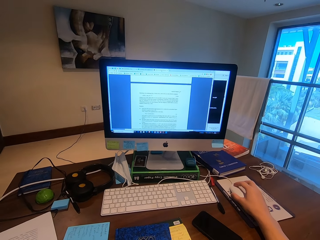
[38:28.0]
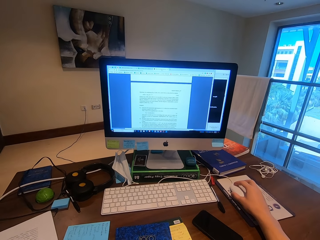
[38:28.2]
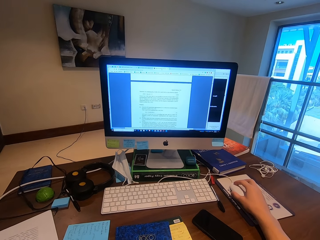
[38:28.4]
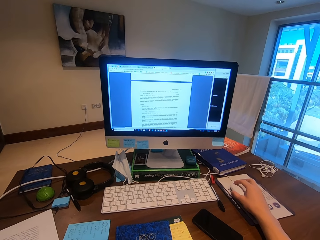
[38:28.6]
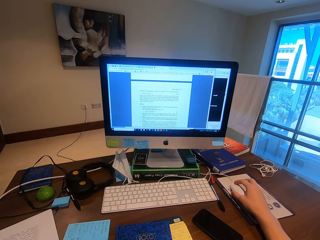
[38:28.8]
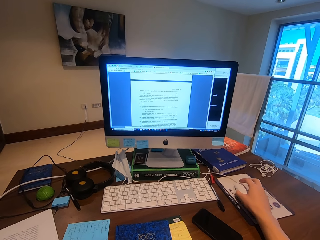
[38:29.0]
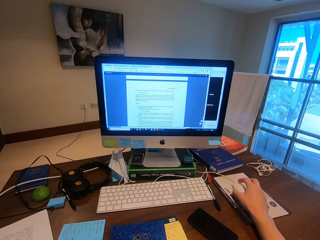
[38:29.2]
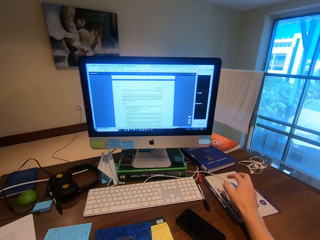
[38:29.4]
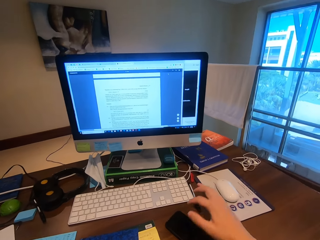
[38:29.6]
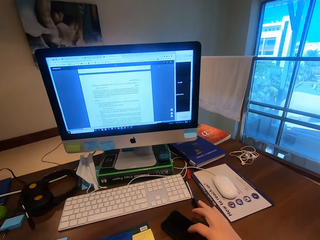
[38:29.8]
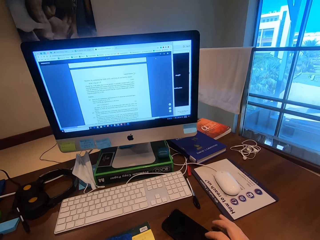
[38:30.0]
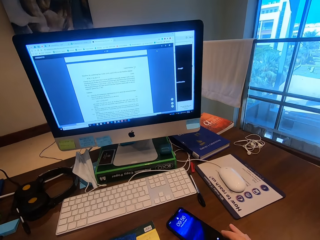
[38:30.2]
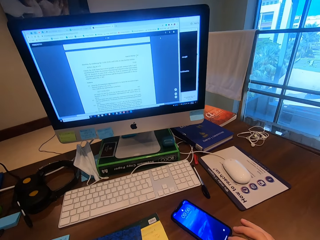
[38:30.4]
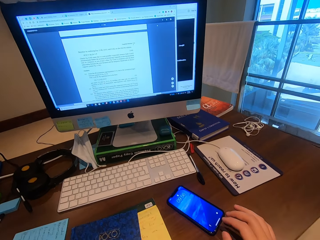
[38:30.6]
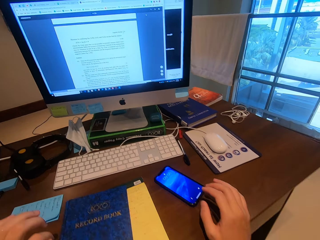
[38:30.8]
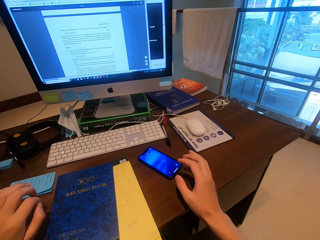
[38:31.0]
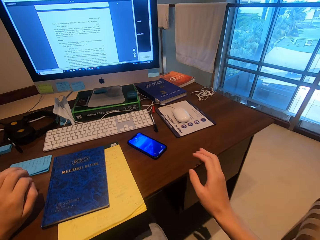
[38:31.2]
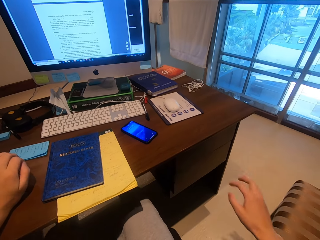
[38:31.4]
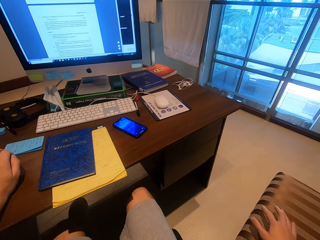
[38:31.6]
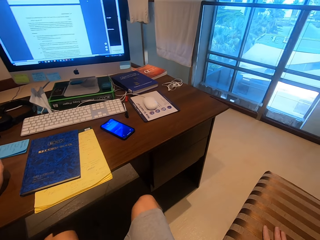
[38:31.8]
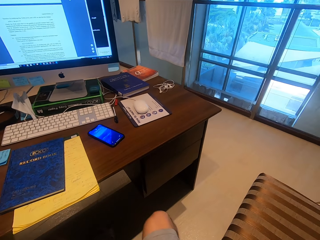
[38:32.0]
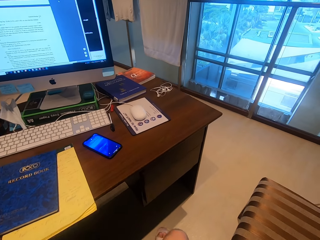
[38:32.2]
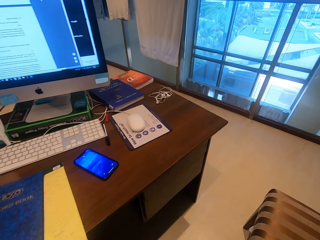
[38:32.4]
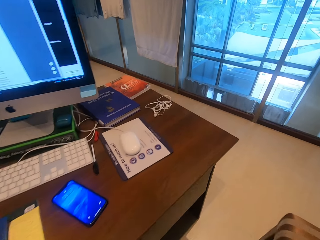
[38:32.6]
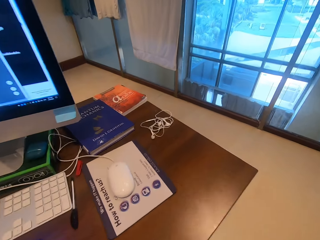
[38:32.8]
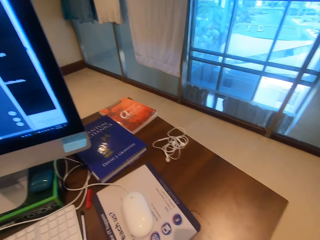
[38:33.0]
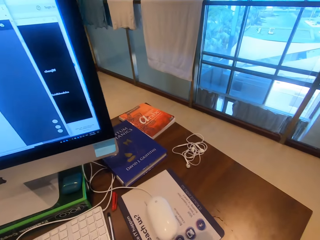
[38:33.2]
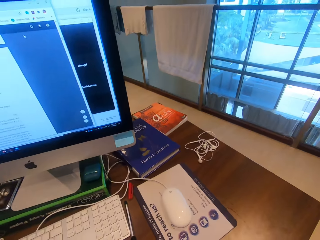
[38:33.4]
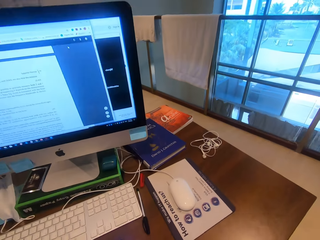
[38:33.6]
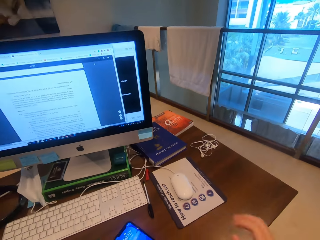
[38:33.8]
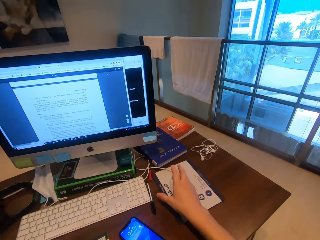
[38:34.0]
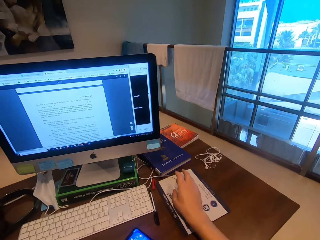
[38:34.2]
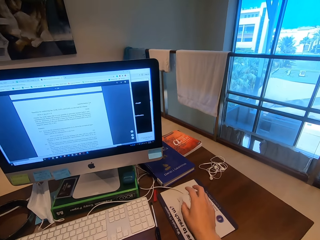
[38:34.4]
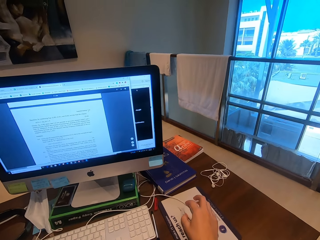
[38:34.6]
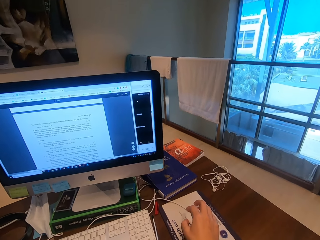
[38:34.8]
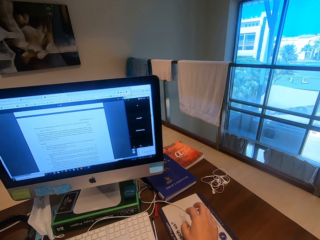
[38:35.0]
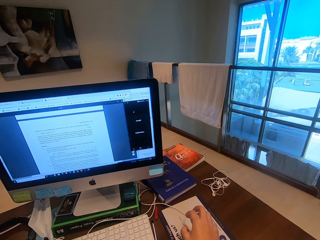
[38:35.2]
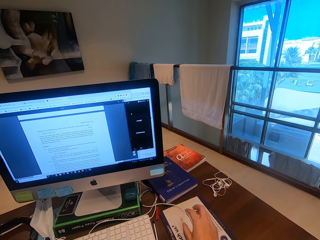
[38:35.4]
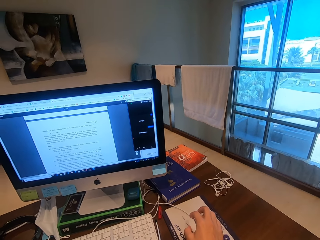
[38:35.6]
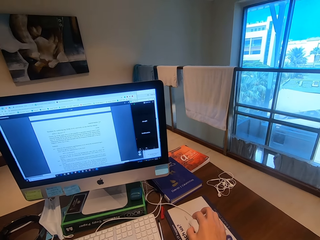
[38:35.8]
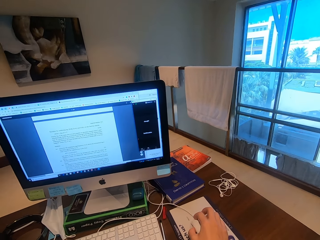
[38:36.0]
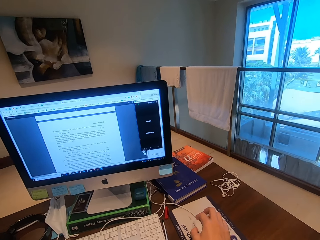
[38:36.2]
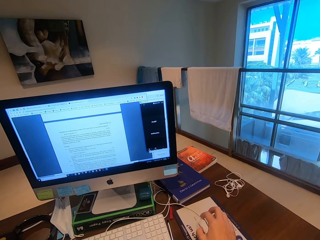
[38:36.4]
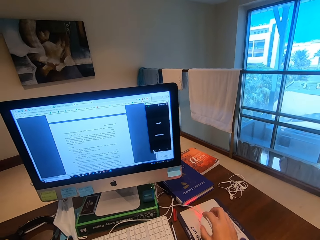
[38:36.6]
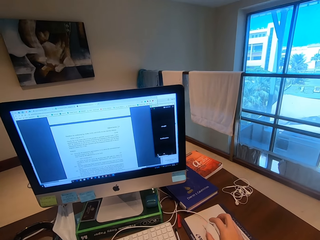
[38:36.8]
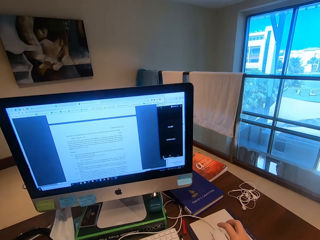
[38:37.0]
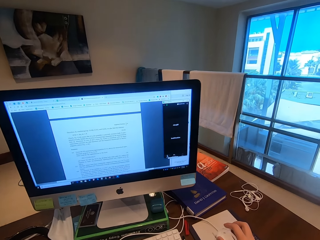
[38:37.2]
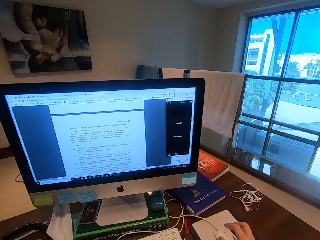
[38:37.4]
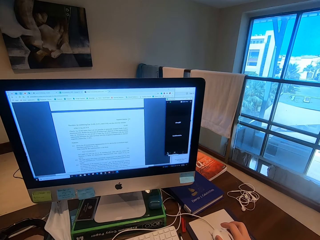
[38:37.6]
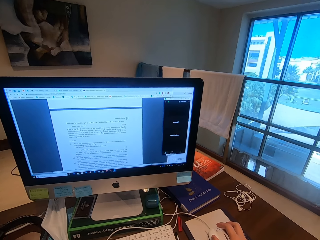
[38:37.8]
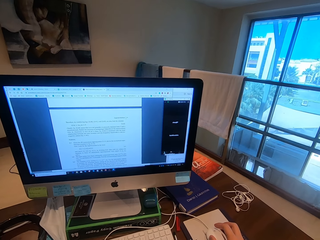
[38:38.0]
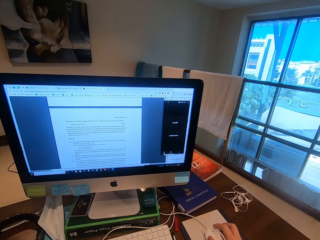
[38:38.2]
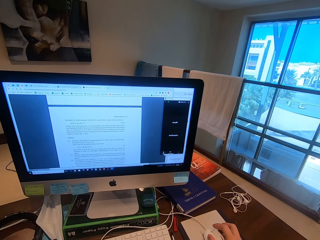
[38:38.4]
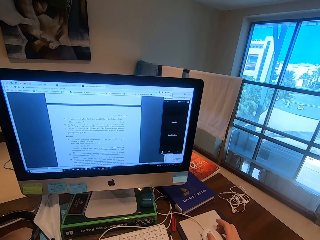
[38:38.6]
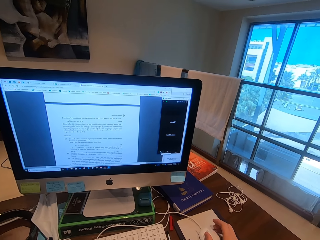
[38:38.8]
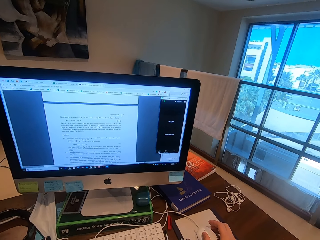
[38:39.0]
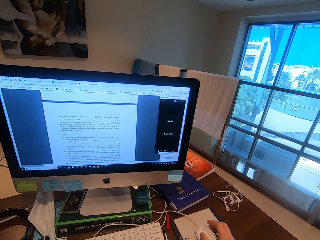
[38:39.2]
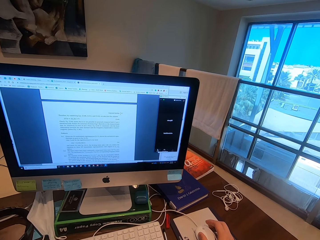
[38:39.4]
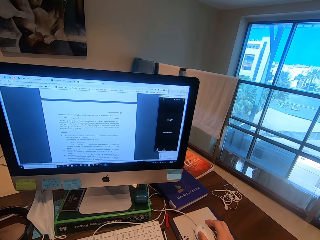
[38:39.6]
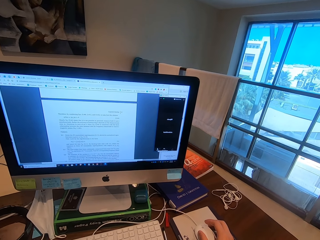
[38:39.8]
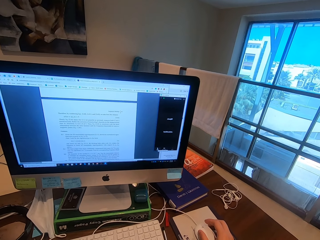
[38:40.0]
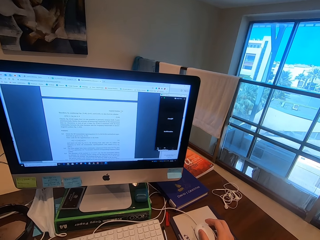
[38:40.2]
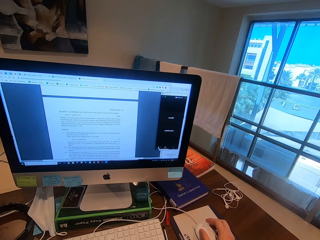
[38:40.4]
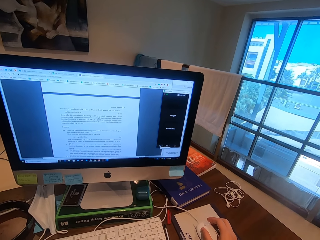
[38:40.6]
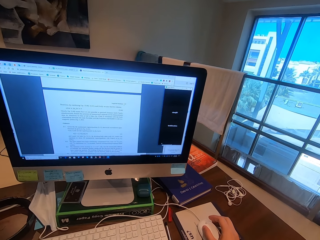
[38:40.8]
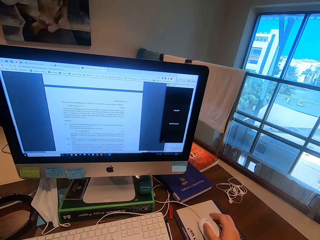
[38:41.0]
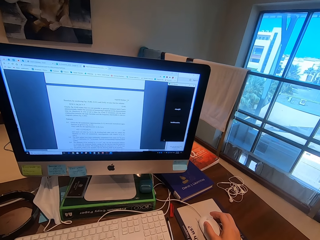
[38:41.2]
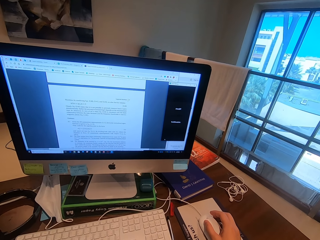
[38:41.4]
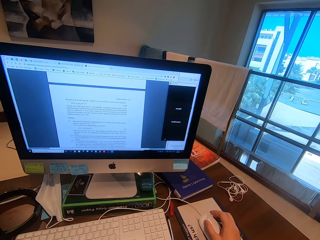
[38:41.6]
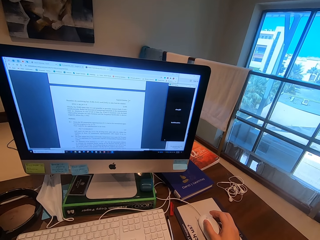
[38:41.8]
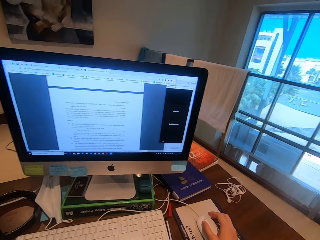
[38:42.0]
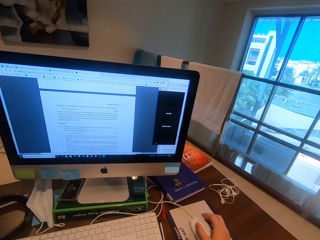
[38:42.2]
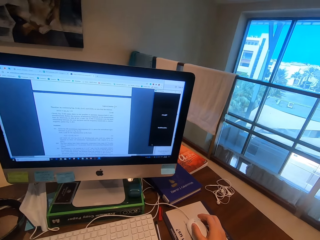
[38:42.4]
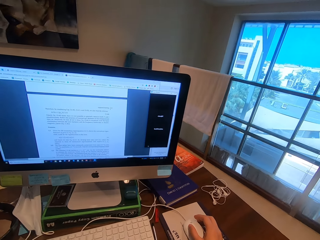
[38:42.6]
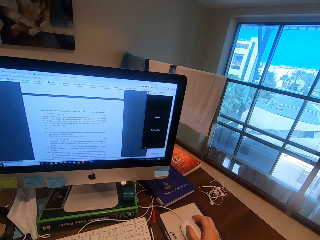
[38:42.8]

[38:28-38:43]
The camera wearer presses the phone. They move the chair back. They hold the mouse. They operate the computer. They talk to a person in the Zoom meeting. The person talks to the camera wearer.

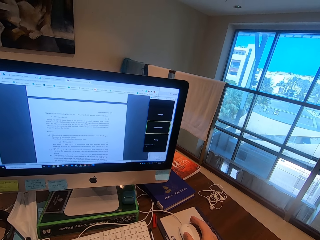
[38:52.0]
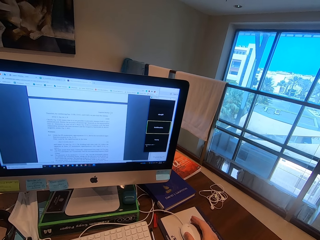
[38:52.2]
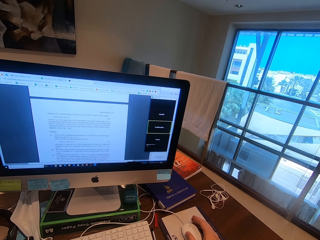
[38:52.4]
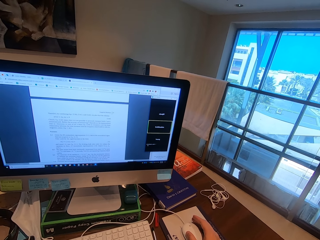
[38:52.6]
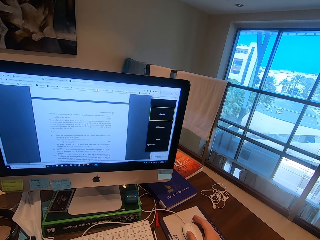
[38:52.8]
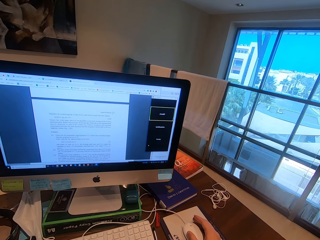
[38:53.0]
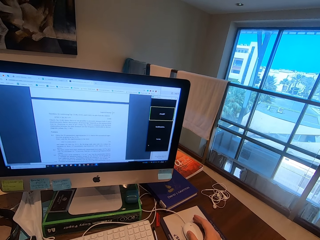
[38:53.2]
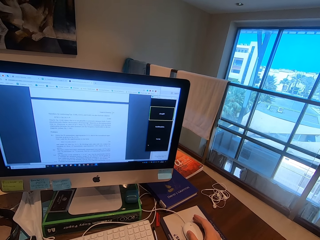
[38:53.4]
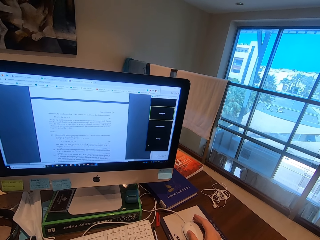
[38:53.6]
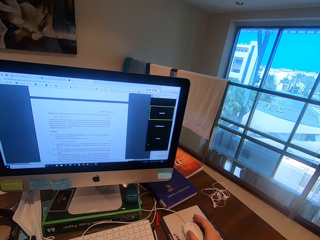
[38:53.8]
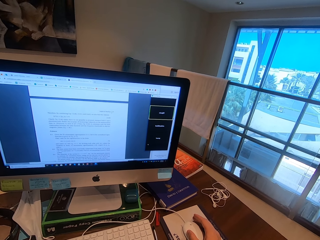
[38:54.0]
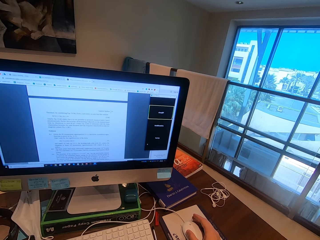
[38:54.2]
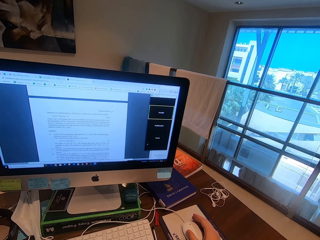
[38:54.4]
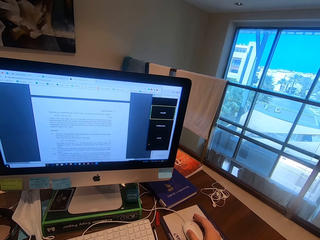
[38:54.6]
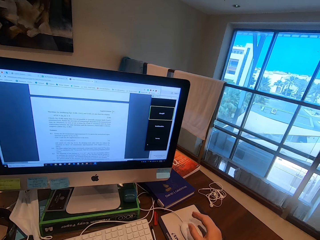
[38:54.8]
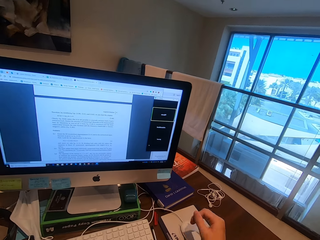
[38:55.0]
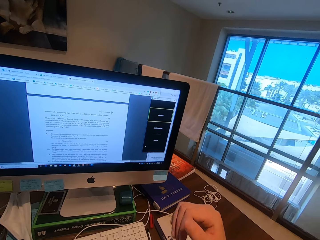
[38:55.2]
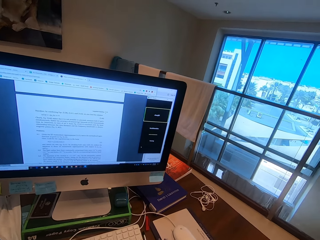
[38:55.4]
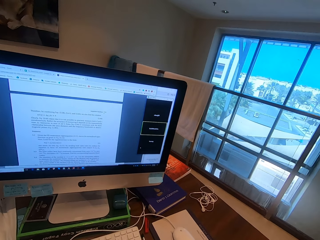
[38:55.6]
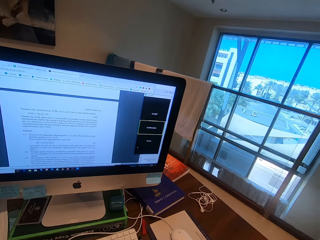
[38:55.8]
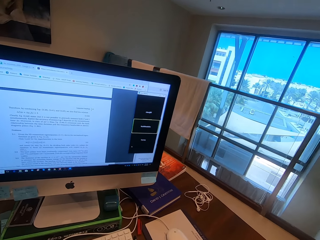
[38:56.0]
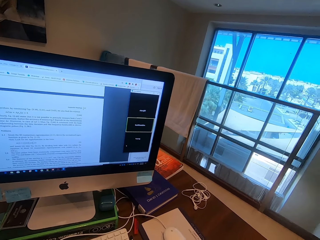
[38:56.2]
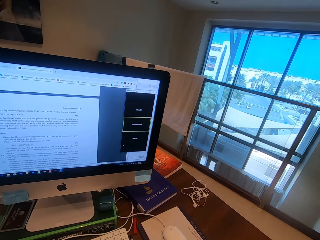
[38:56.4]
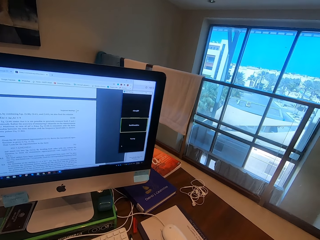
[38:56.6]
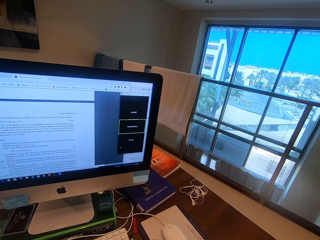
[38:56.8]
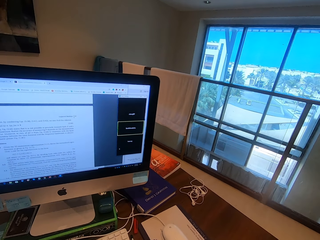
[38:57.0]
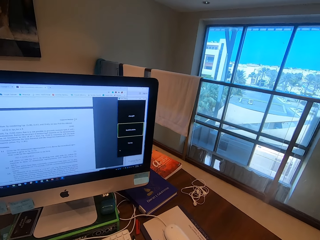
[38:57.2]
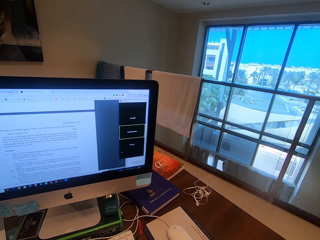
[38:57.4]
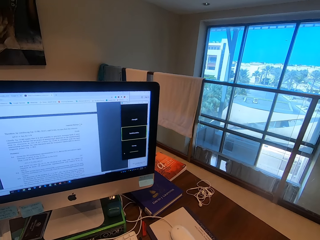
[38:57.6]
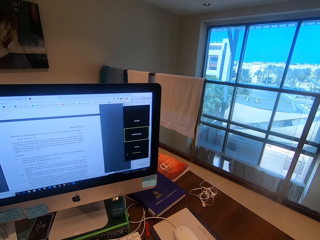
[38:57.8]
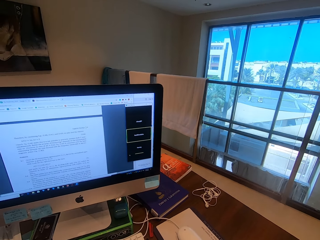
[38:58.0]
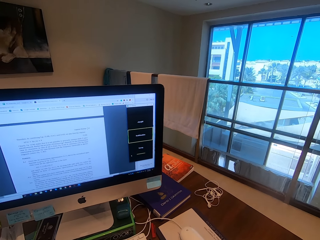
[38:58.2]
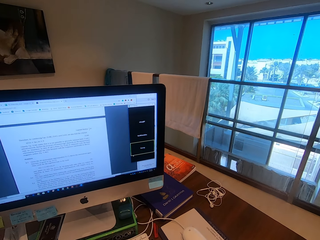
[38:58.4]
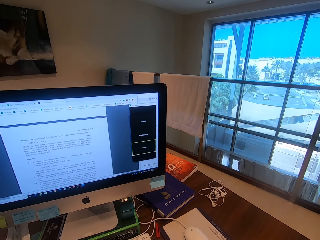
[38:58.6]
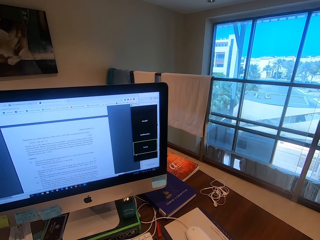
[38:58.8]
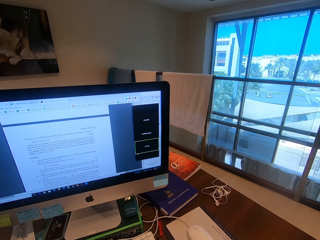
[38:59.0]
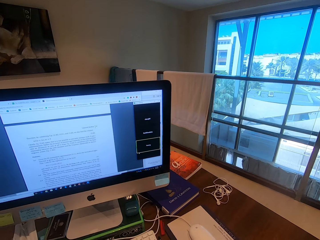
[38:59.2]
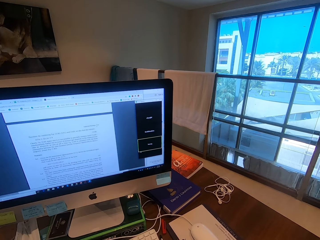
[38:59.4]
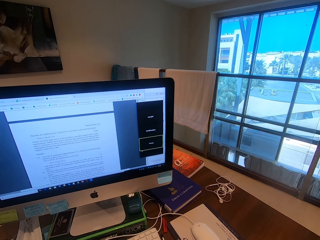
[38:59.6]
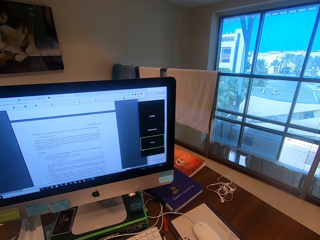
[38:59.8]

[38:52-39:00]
The camera wearer moves the hand.
